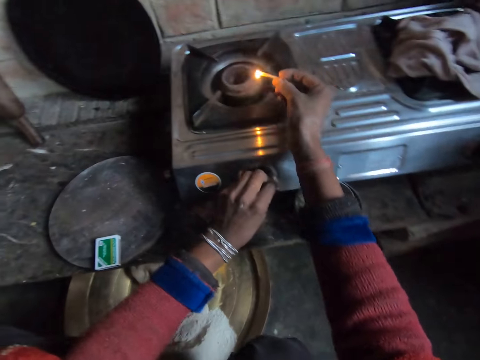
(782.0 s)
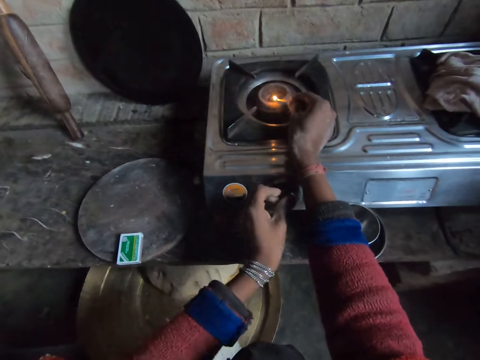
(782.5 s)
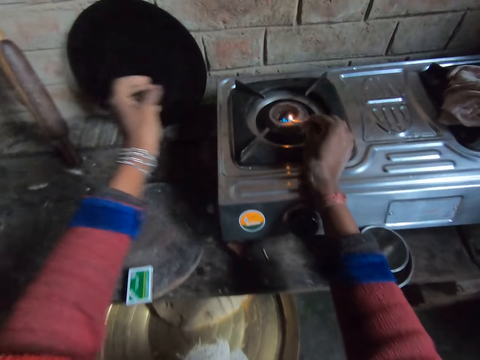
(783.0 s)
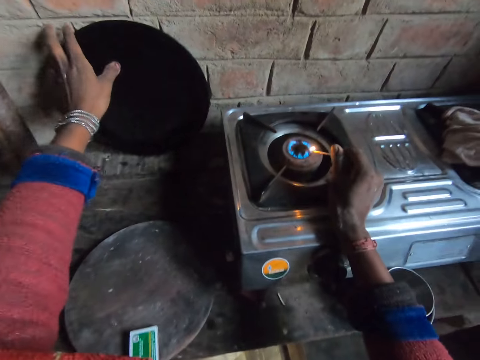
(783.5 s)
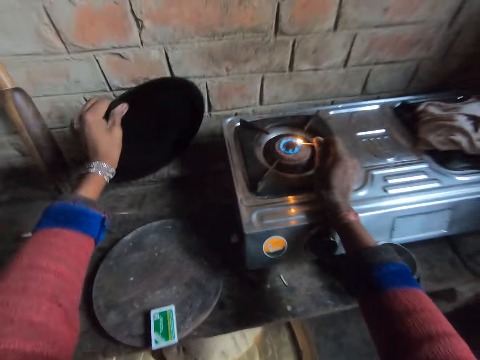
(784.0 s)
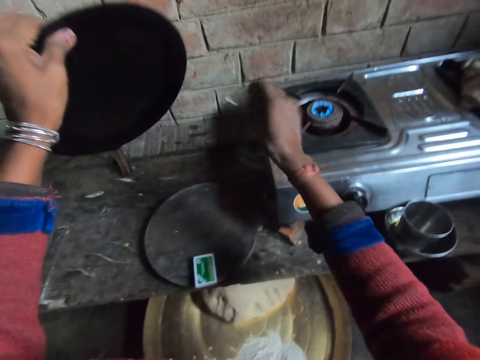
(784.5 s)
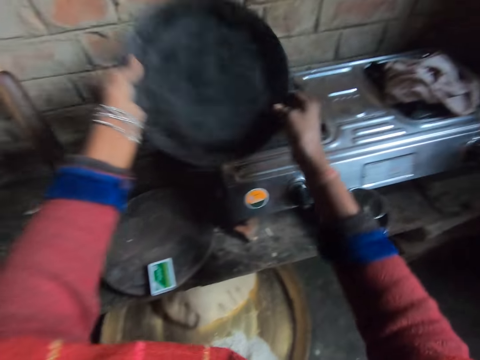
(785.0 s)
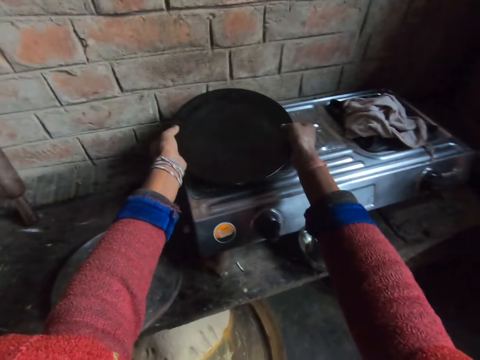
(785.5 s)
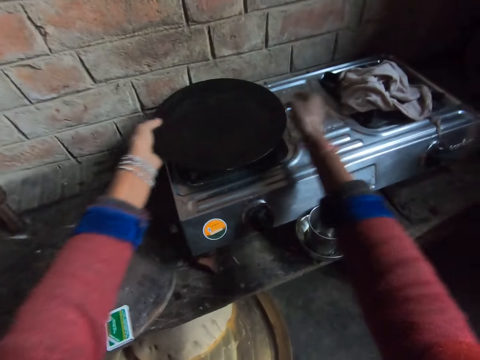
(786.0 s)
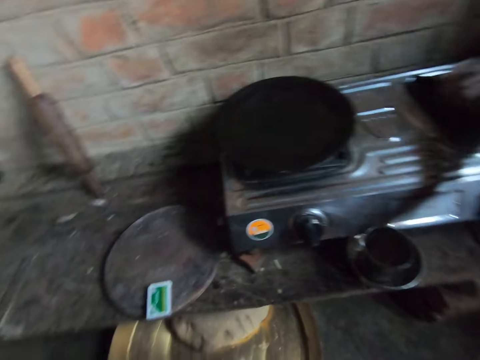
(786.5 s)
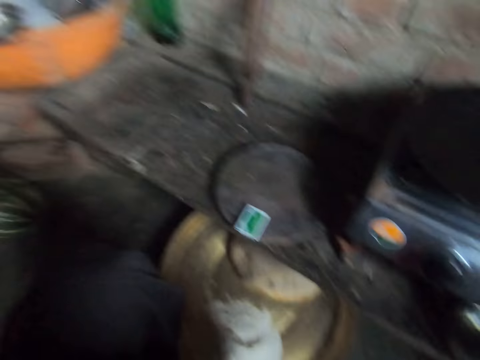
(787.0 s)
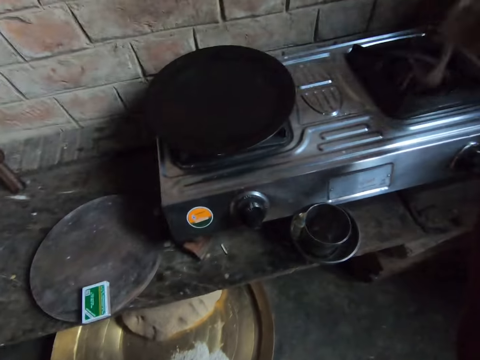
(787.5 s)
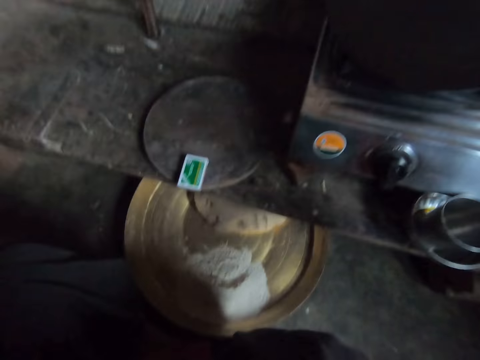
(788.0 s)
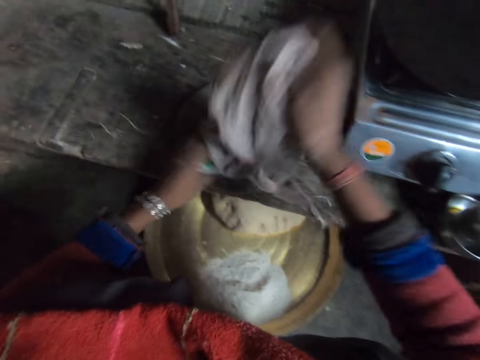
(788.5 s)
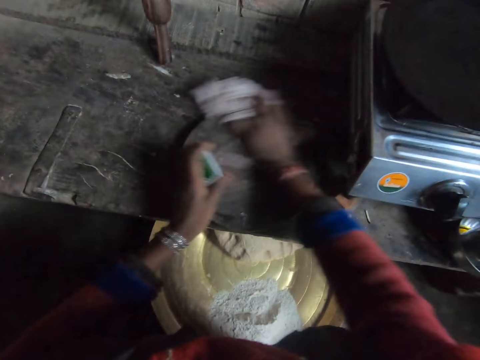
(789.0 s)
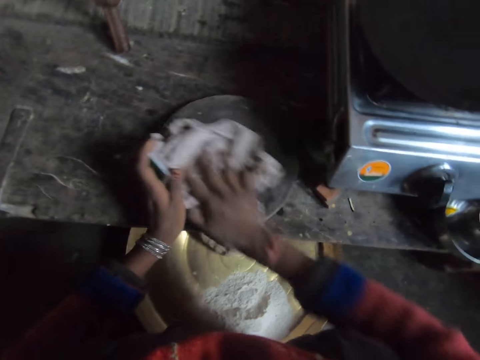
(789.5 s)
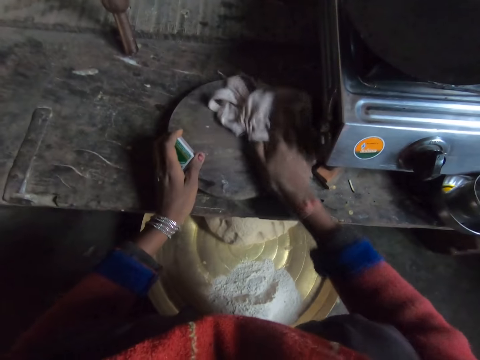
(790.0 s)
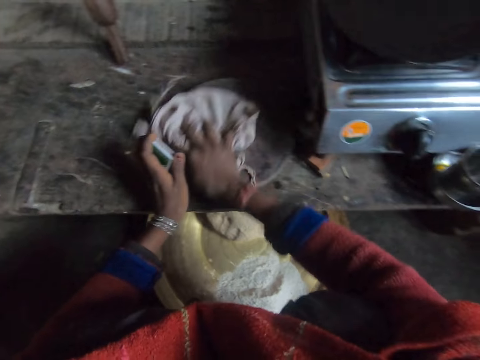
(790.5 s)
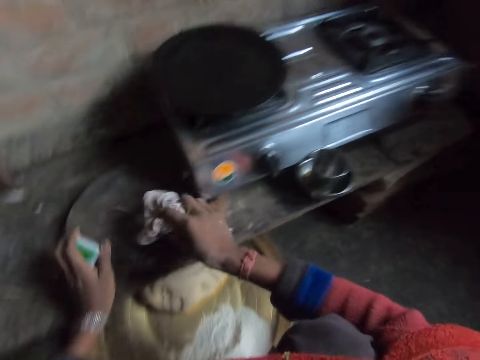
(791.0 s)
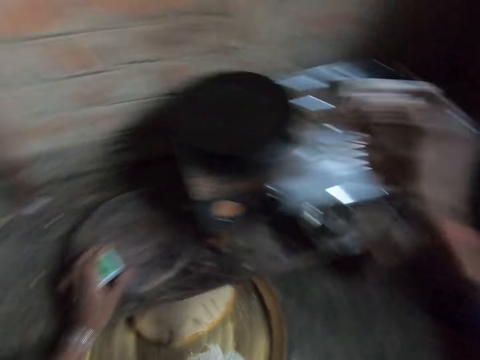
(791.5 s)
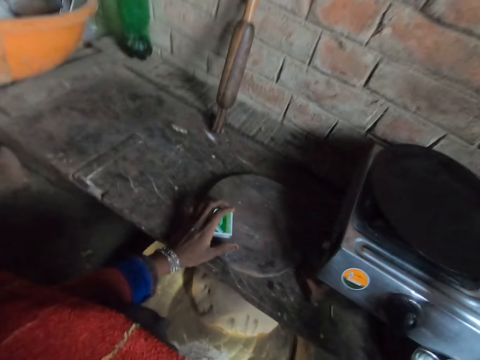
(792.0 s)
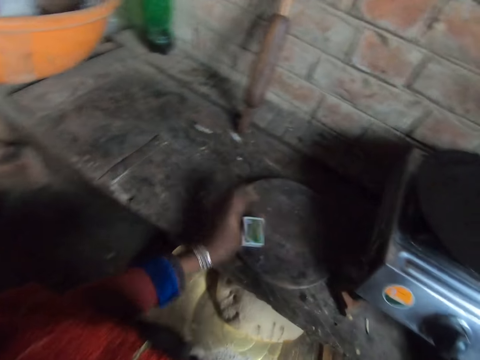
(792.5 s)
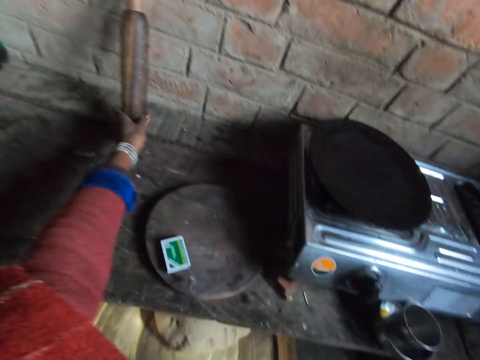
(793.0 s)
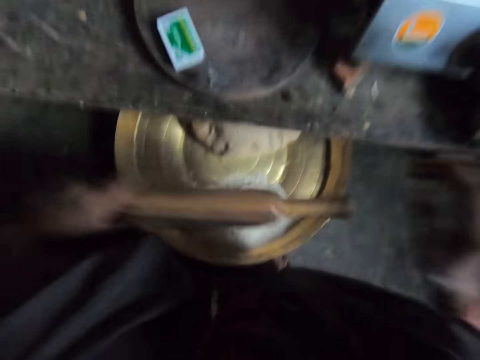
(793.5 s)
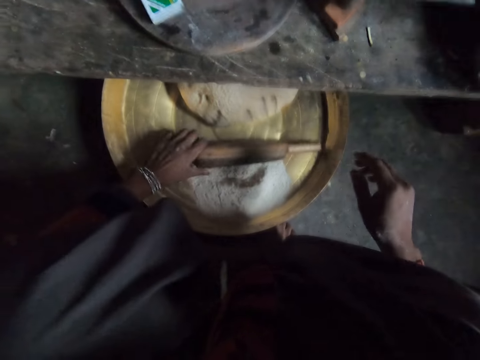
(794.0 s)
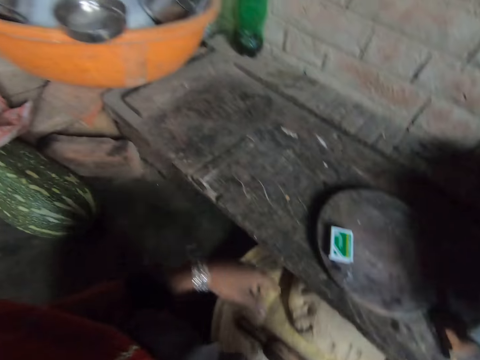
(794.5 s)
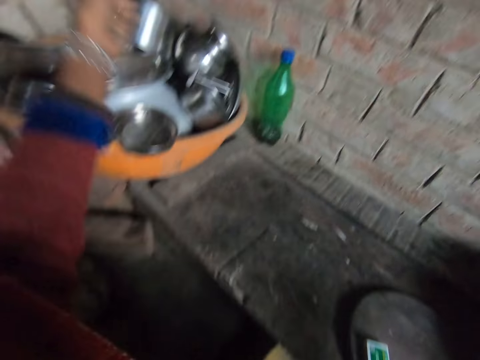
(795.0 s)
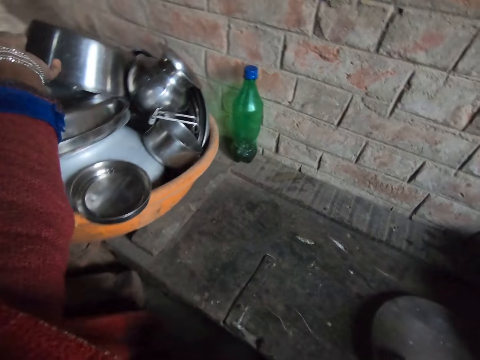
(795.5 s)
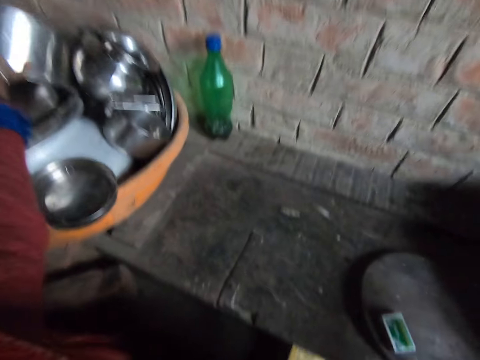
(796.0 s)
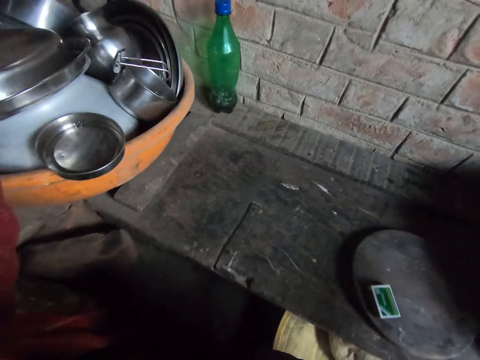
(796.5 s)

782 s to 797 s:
The camera wearer lights the cooker with the stick of match in her right hand. She picks a frying pan from the table with her left hand. She throws the match stick on the table with her right hand. She puts the pan on the cooker with her hands. She picks a piece of cloth from the cooker with her right hand. She picks the box of matches from the rolling board with her left hand. She cleans the rolling board with the cloth in her right hand. She drops the box of matches on the rolling board with her left hand. She drops the cloth on the cooker with her right hand. She picks a rolling pin from the table with her left hand. She drops the rolling pin in the tray with her left hand. She picks a steel bowl from a container of dishes with her left hand.

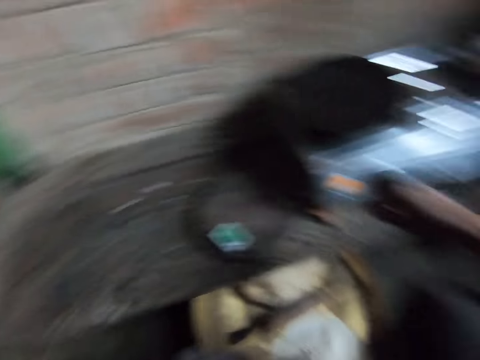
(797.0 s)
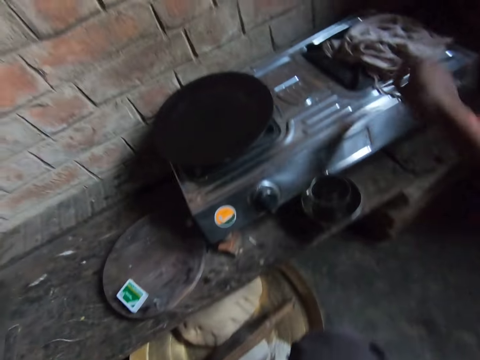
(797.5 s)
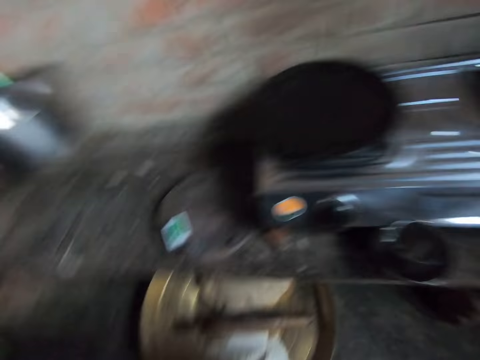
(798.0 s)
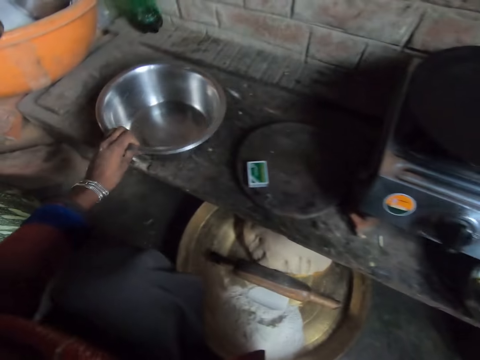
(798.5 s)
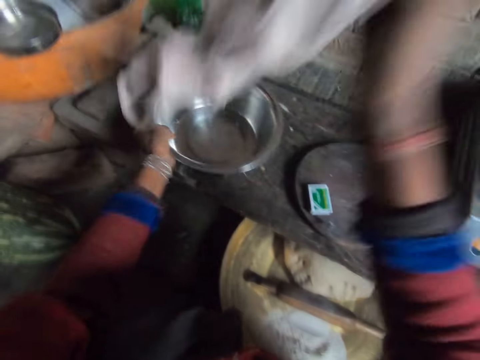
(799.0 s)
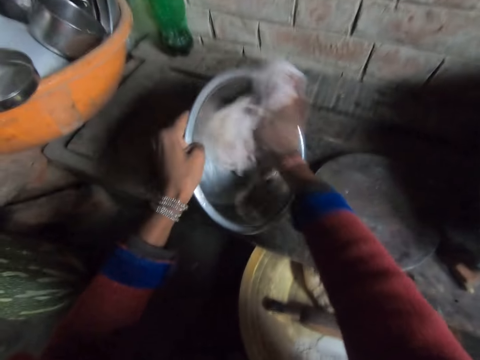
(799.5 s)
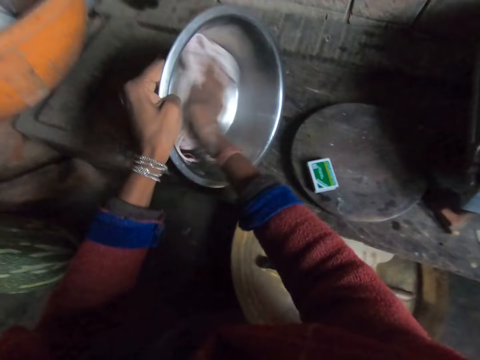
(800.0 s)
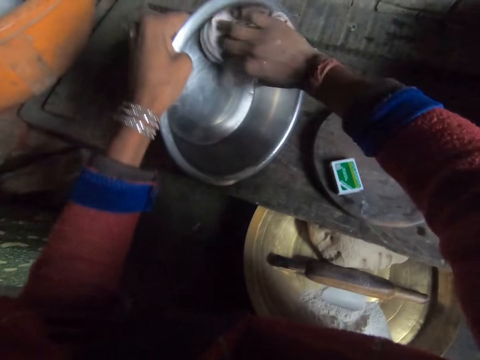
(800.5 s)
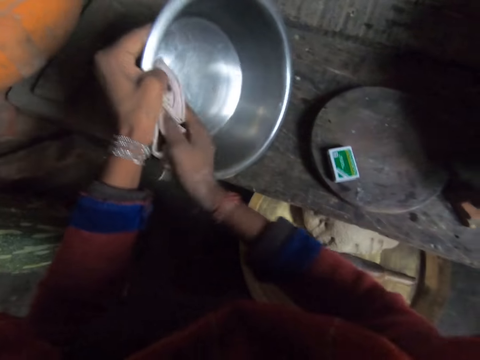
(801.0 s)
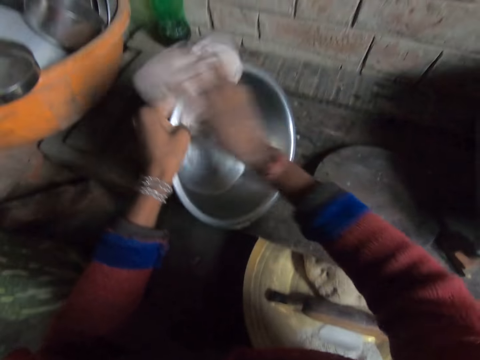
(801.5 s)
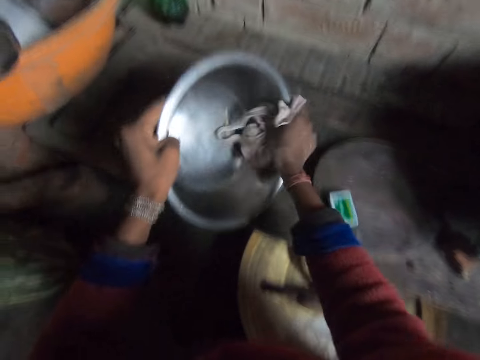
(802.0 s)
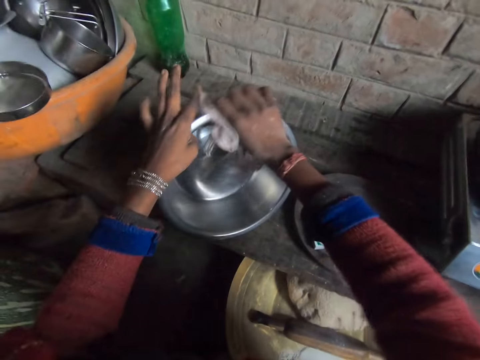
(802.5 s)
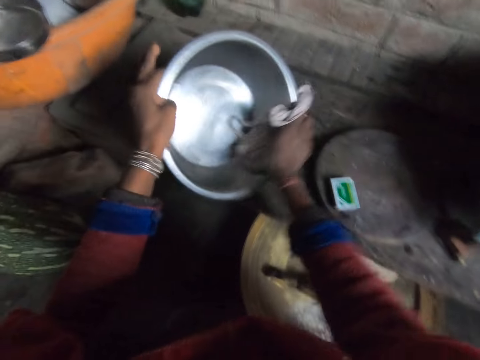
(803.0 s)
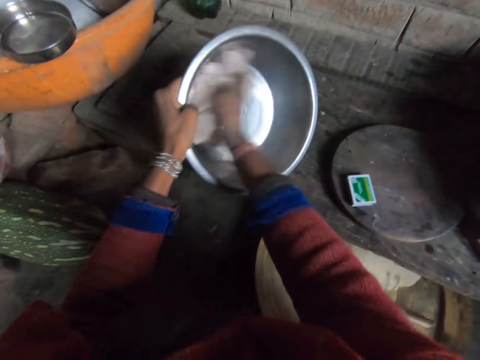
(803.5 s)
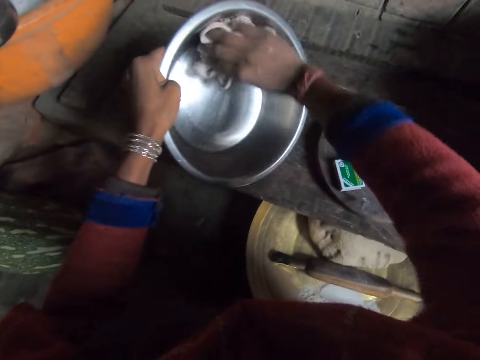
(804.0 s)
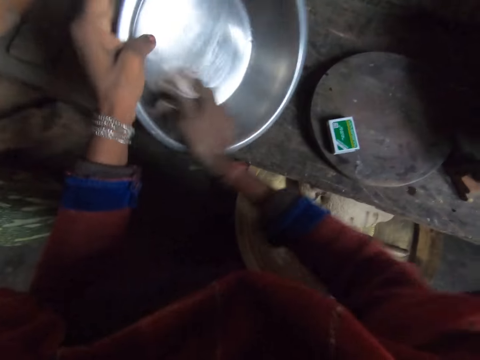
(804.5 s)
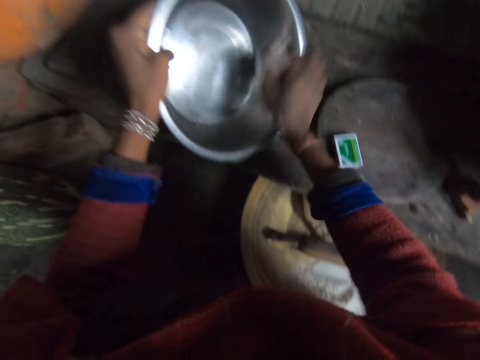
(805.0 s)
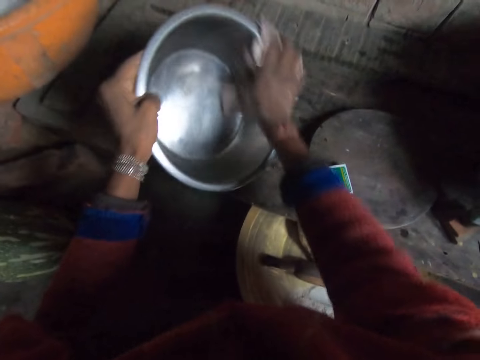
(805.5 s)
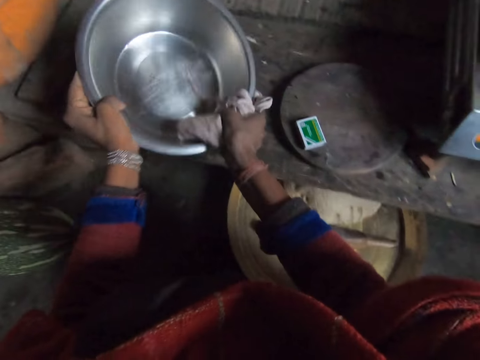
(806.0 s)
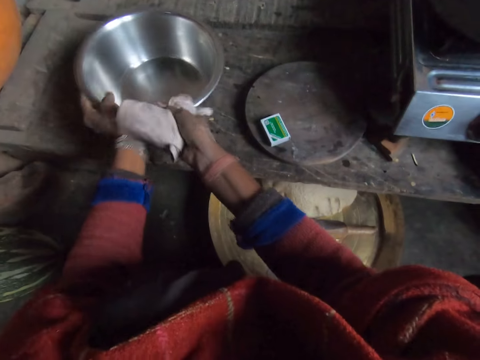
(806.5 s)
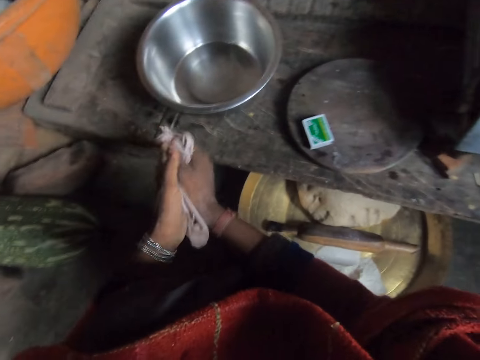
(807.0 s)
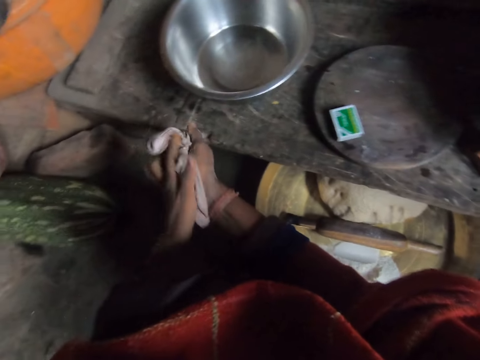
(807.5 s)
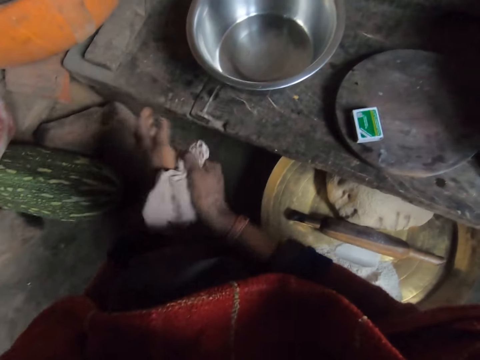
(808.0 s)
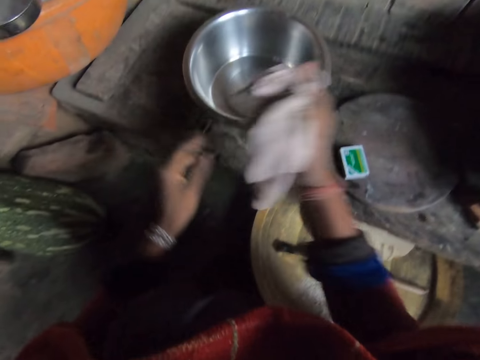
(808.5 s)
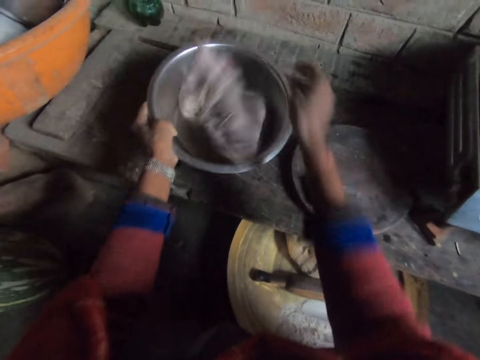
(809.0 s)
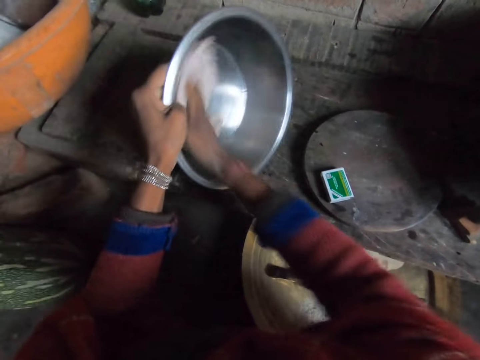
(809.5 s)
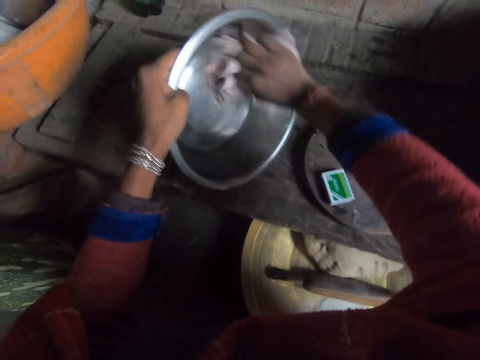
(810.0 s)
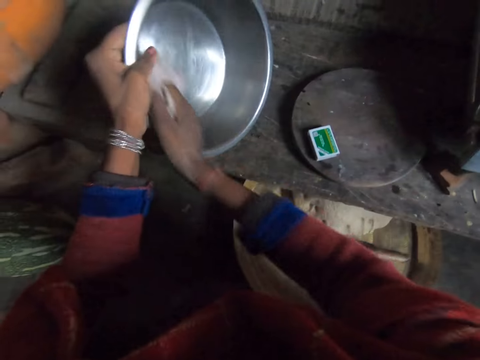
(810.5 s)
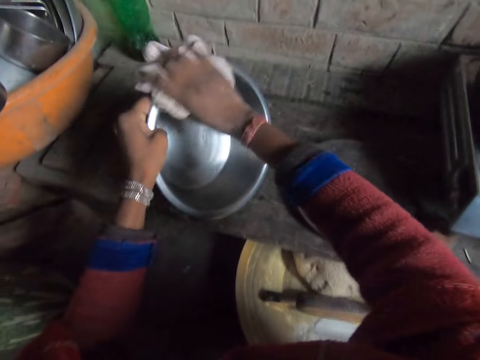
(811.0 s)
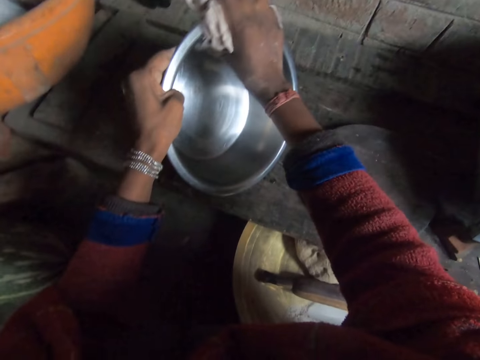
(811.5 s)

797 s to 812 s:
The camera wearer picks the piece of cloth from the cooker with her right hand. She drops the bowl on the table with her left hand. She cleans the bowl with the cloth in her right hand. She cleans her hands with the cloth. She holds the bowl with her left hand. She drops the cloth in the bowl with her right hand. She cleans the bowl with the cloth in her right hand.
